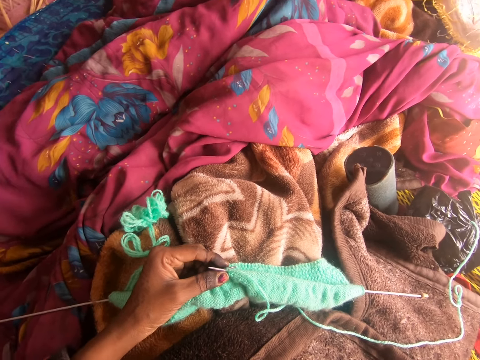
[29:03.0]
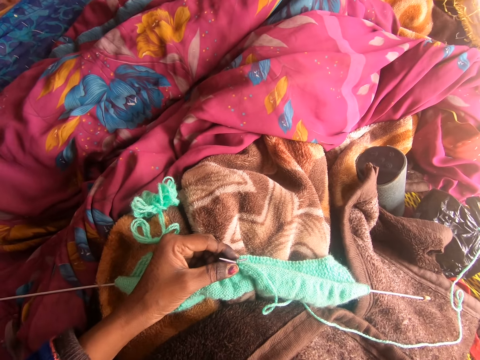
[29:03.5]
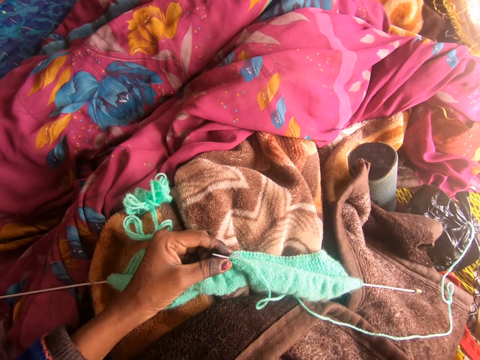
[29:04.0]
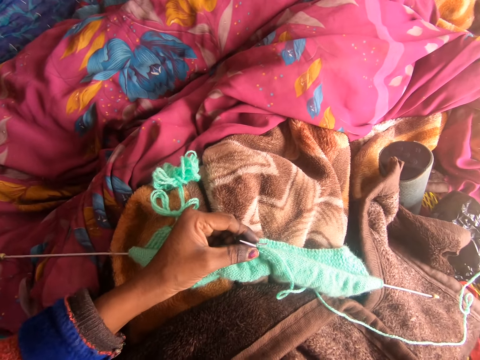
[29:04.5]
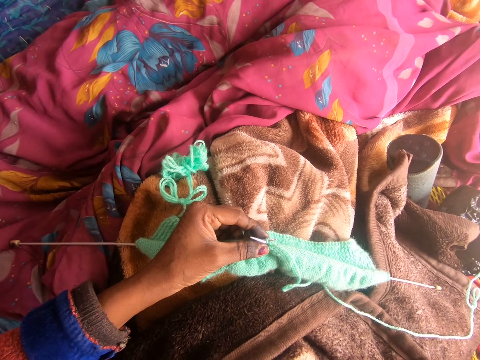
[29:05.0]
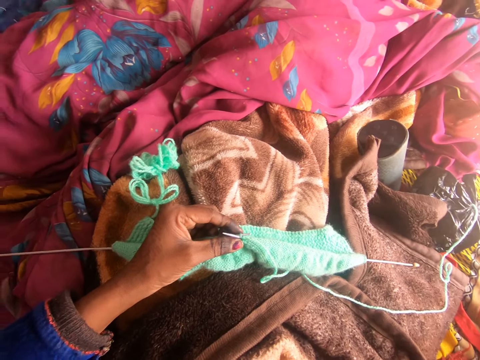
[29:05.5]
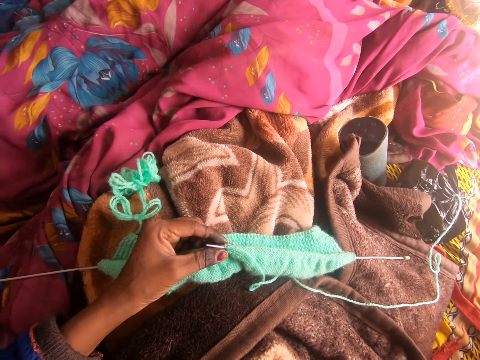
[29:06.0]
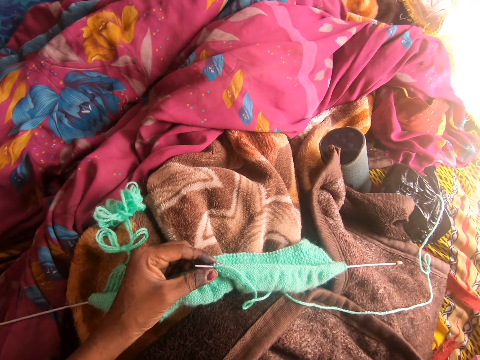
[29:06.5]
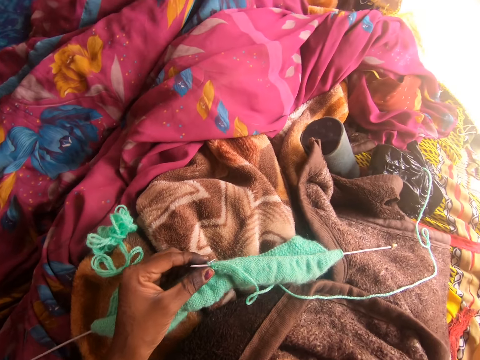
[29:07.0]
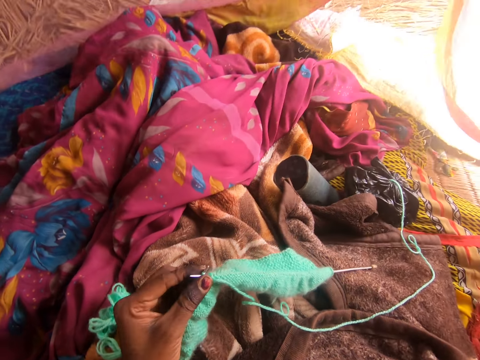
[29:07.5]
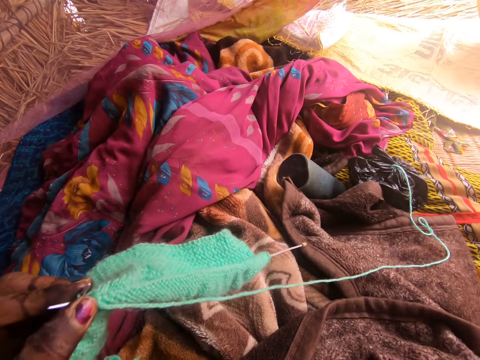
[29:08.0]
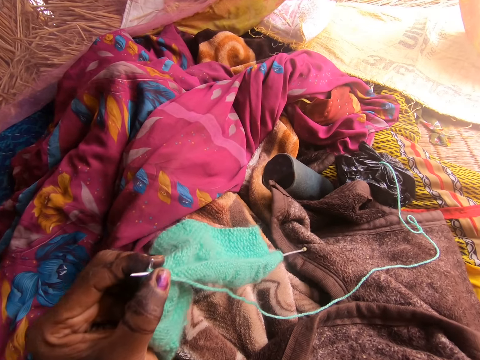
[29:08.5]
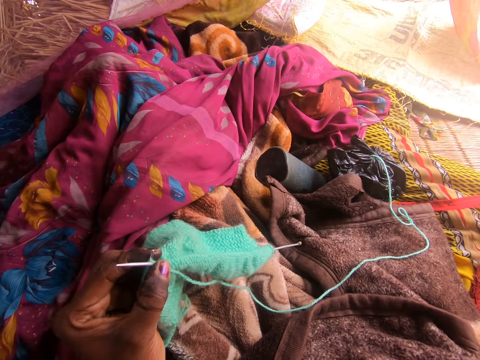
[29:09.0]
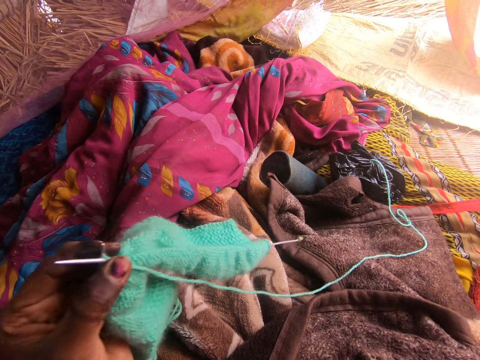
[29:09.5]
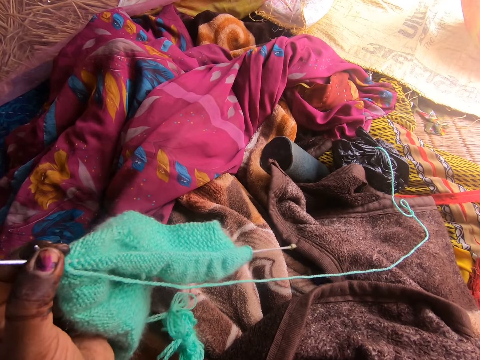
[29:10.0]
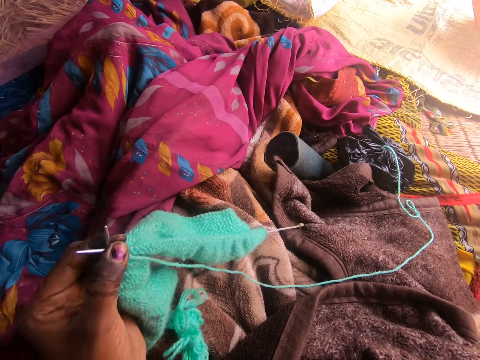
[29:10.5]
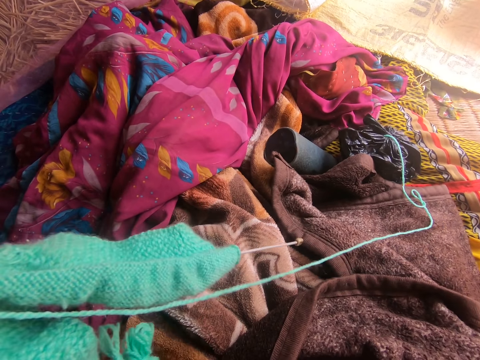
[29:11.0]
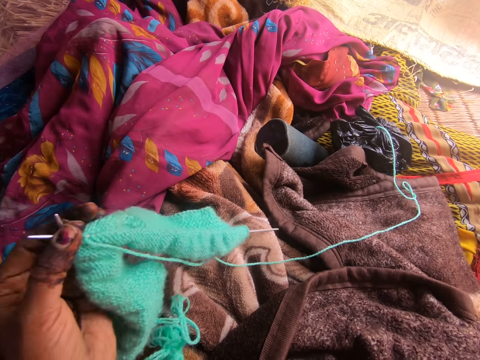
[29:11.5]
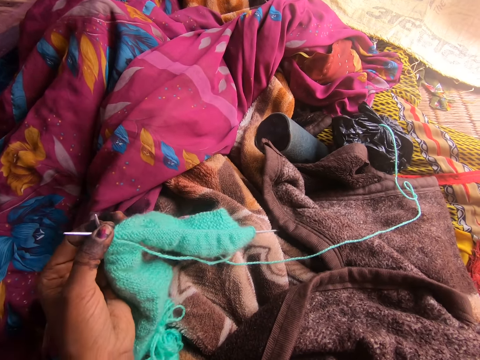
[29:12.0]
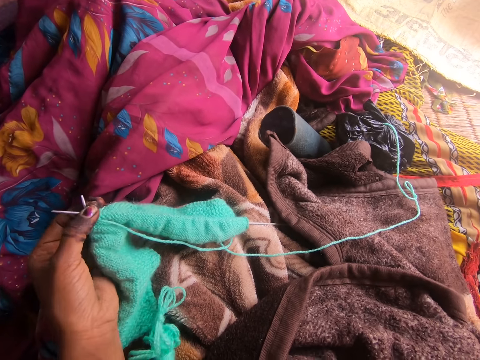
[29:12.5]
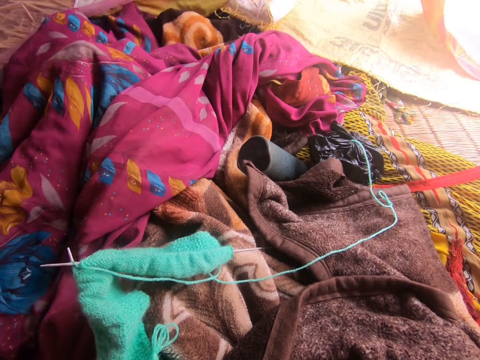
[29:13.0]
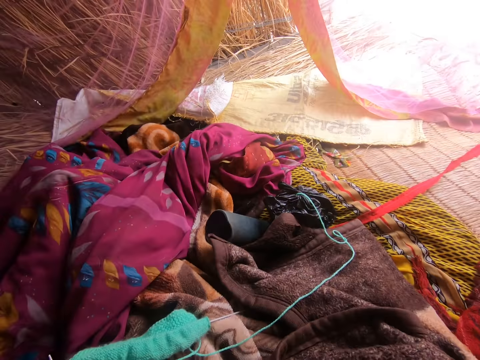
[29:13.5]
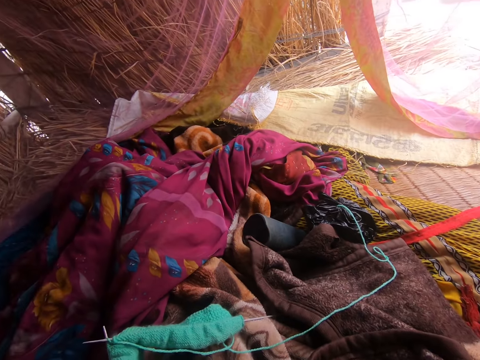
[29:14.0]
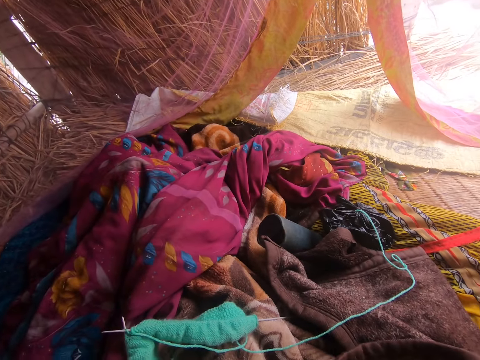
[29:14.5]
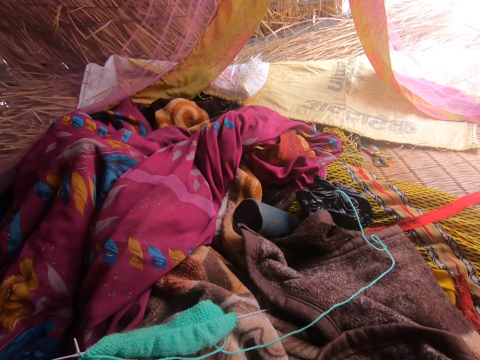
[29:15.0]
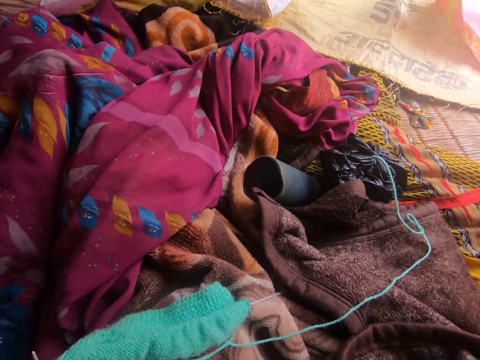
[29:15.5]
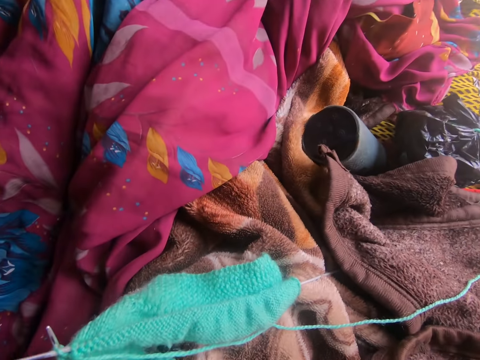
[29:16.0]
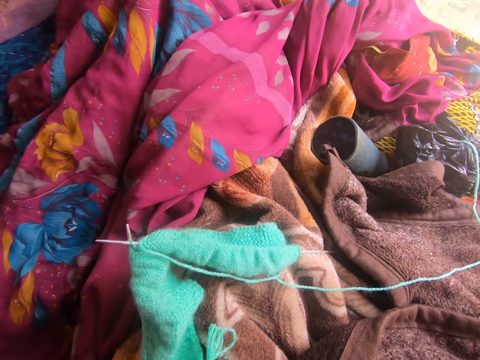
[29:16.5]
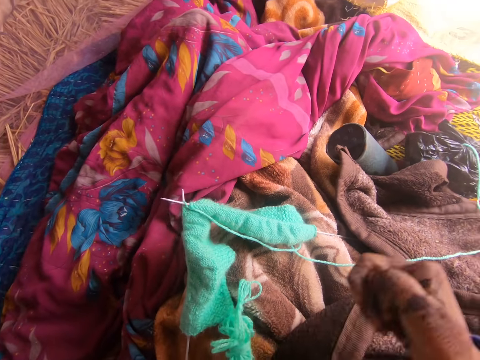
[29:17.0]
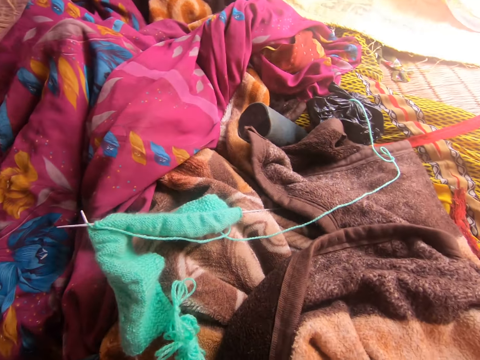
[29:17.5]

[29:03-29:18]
The camera wearer moves the fabric with her right hand. She raises the fabric with her left hand. She drops the fabric on her legs and moves her body. She talks with someone in the background.

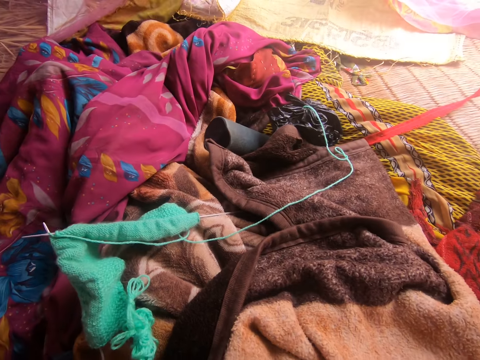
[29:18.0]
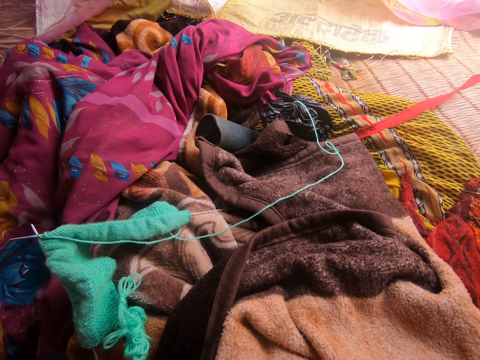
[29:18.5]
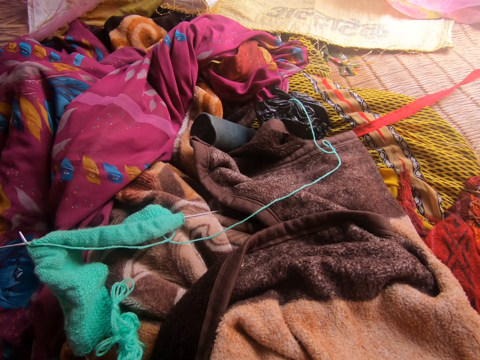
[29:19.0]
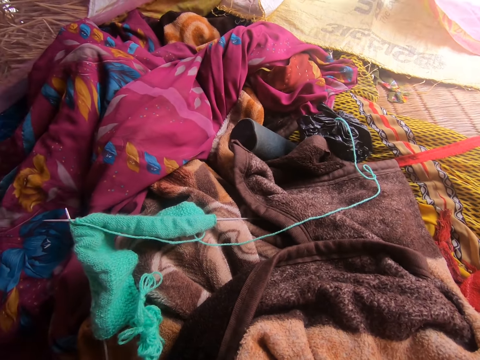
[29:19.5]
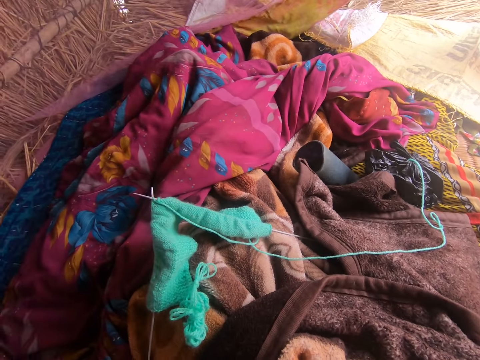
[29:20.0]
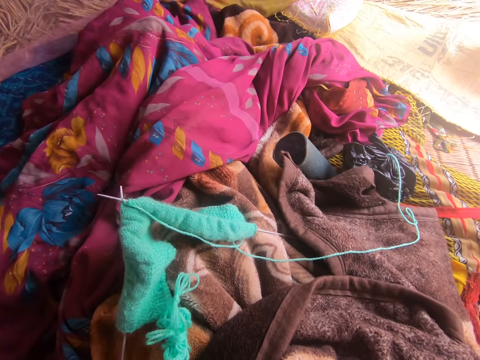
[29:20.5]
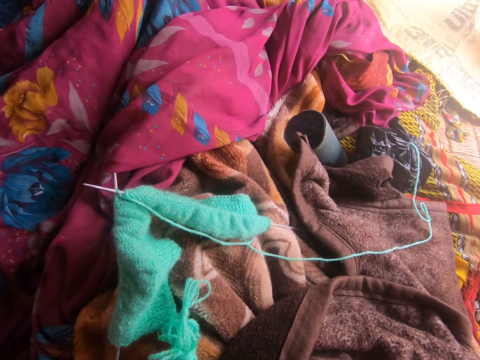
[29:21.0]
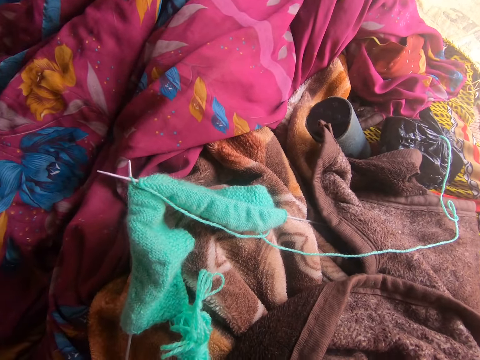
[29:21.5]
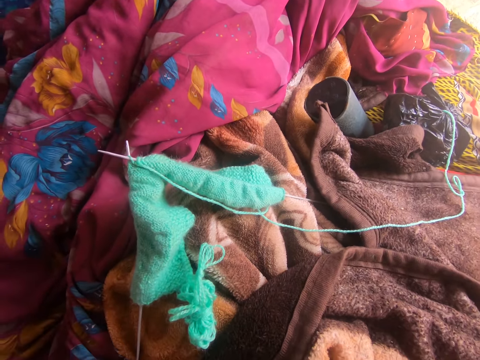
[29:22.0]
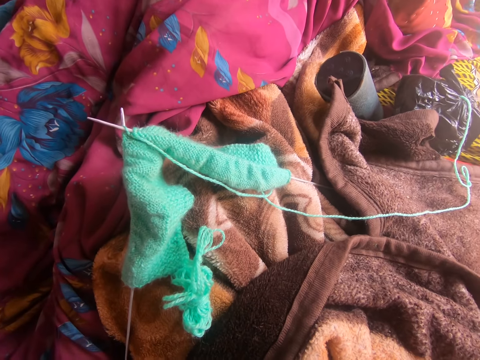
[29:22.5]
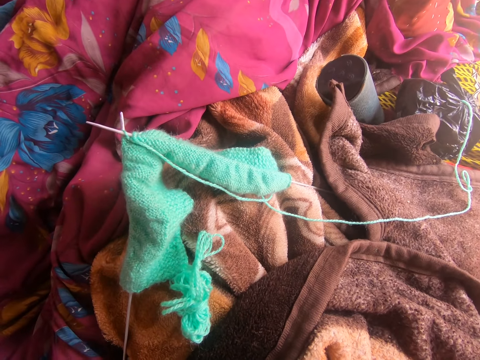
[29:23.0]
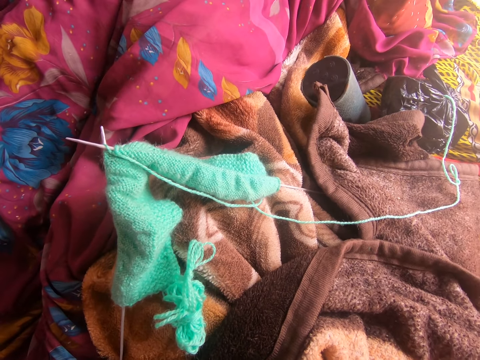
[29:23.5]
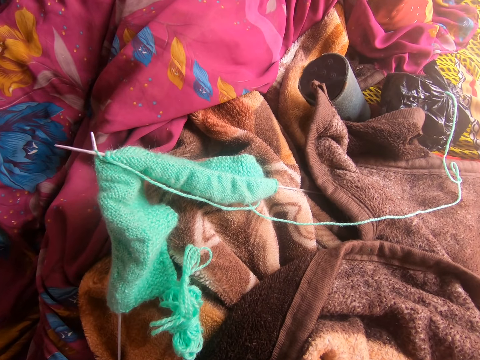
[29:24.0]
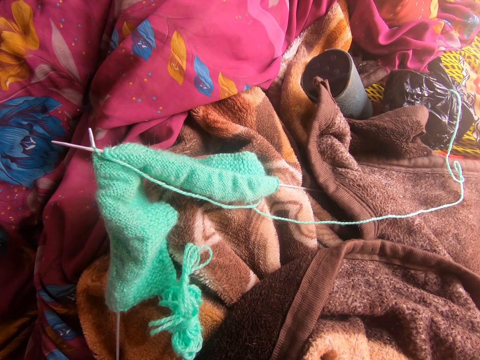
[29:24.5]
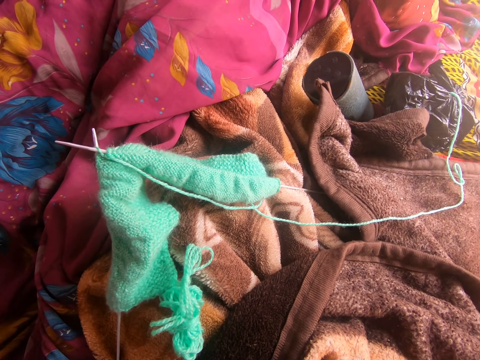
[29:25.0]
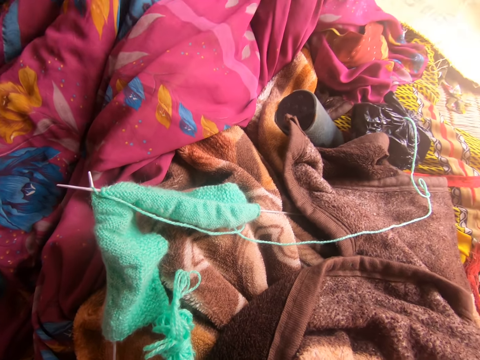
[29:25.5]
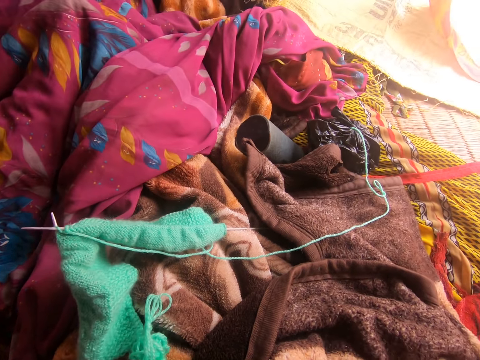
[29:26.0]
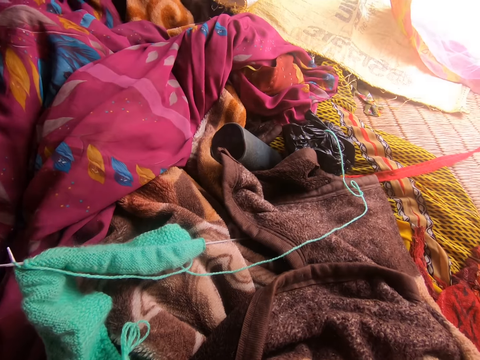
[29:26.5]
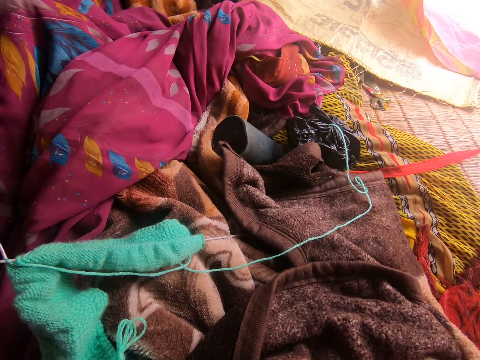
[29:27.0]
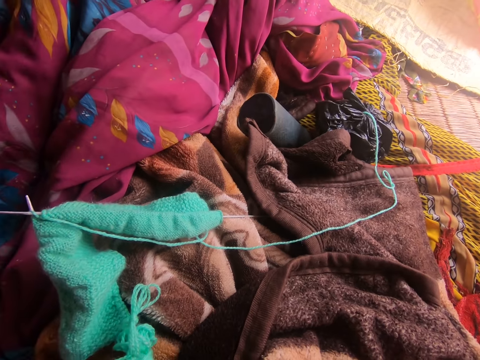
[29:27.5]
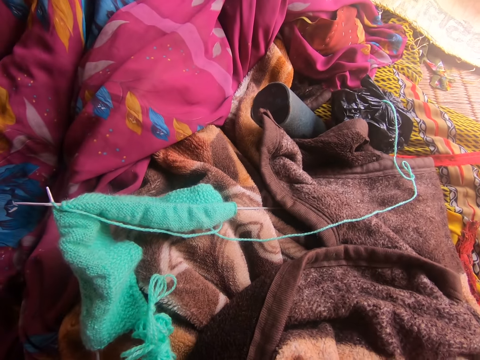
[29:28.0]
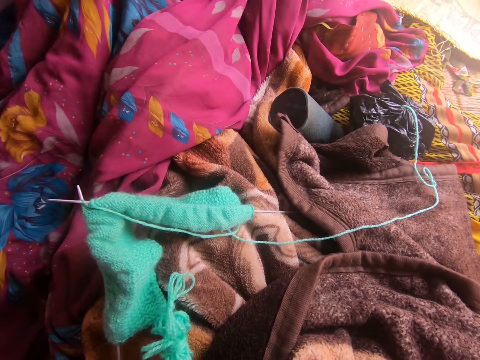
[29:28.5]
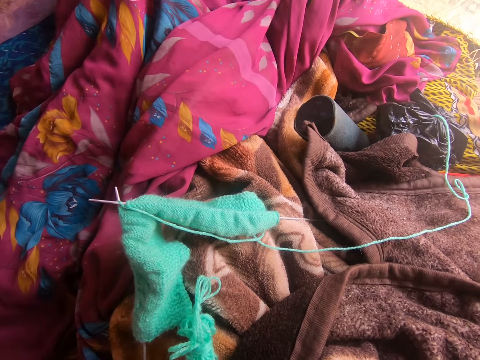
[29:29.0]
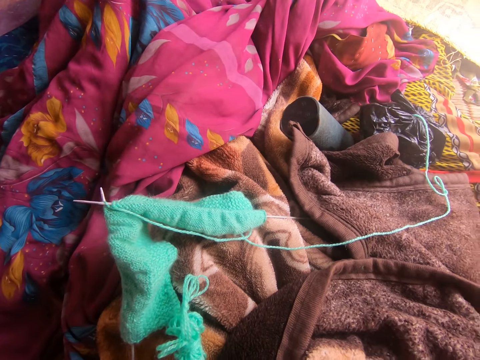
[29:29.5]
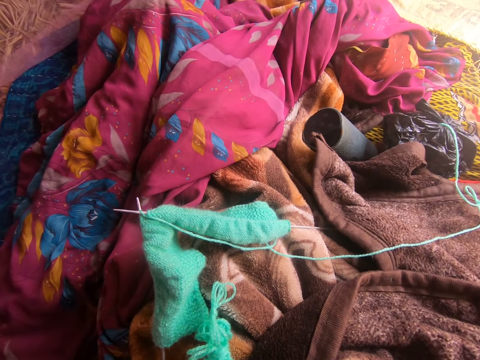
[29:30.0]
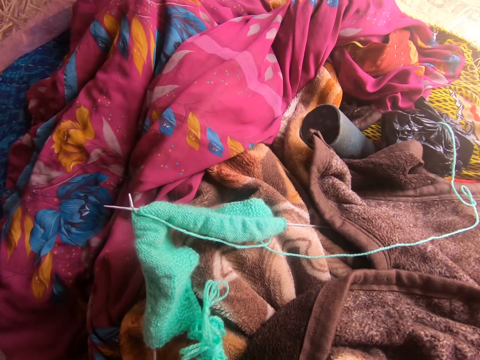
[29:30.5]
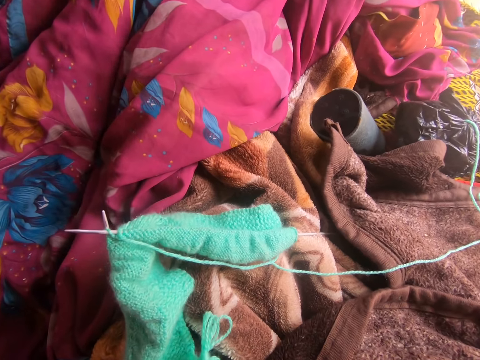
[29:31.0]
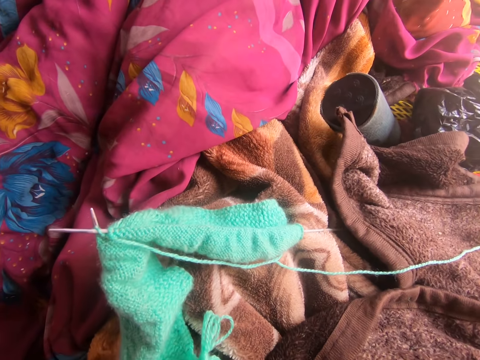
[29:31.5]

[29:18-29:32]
The camera wearer converses on the phone. She moves her body.
